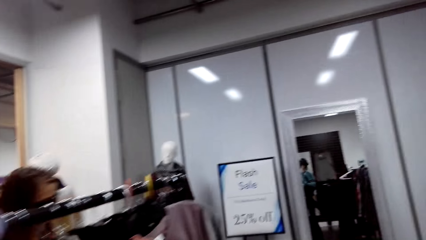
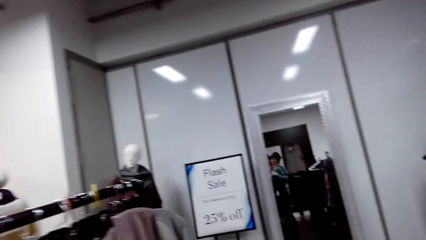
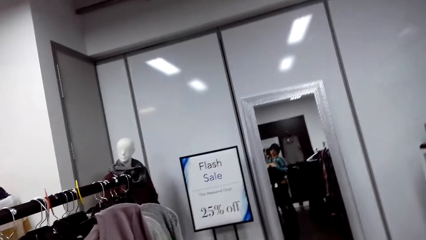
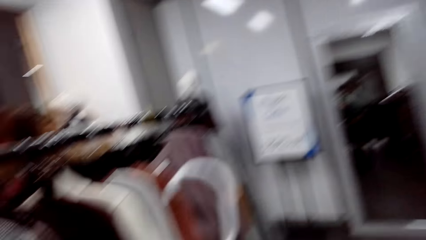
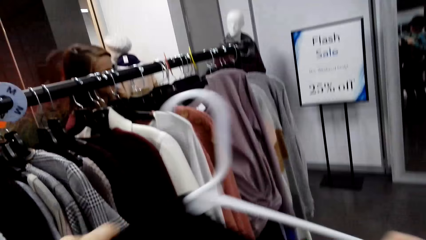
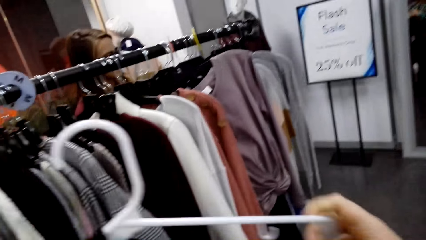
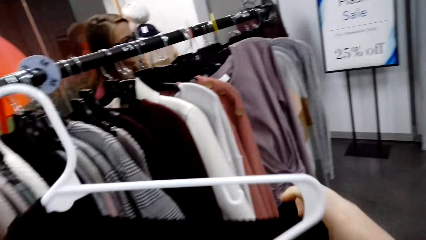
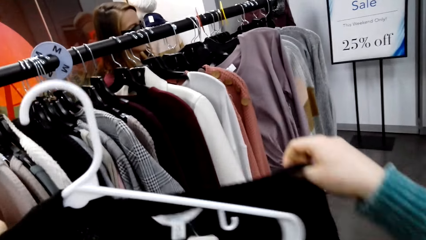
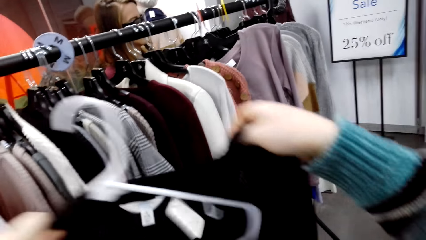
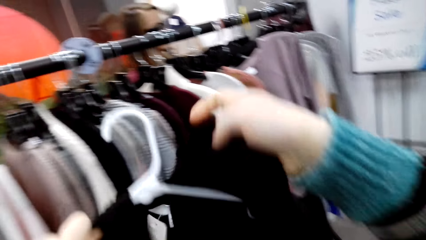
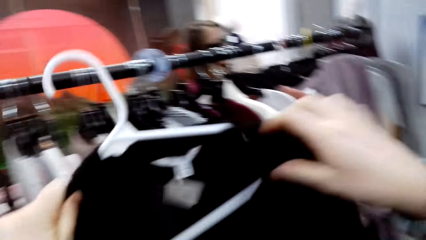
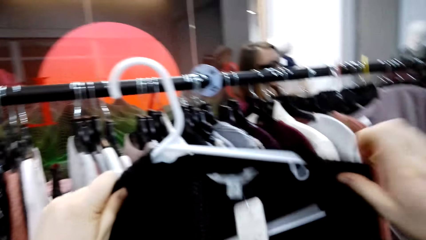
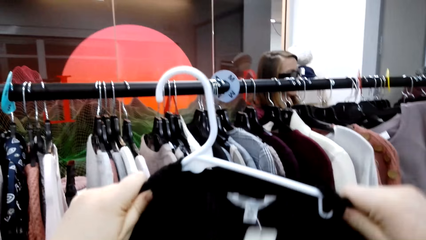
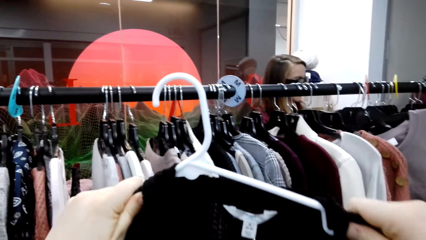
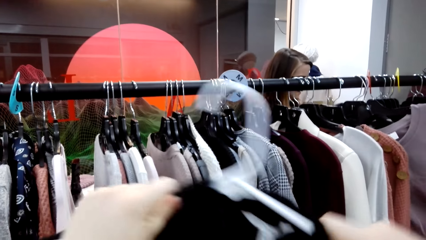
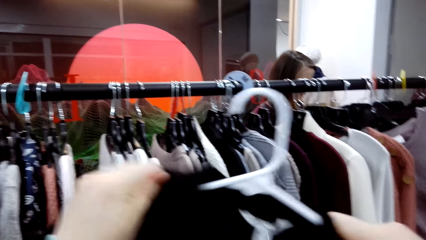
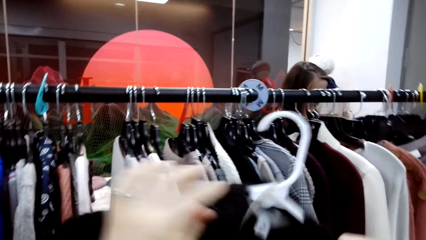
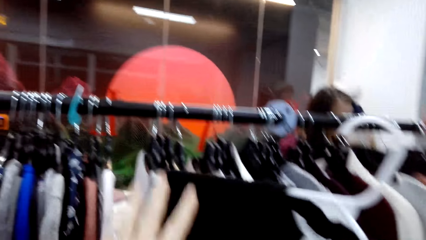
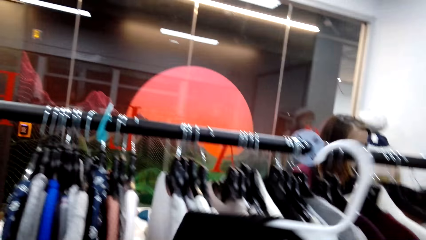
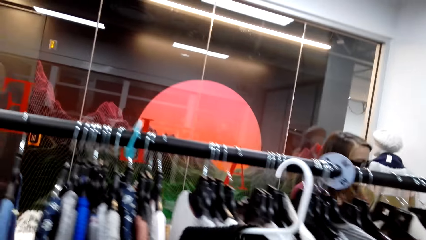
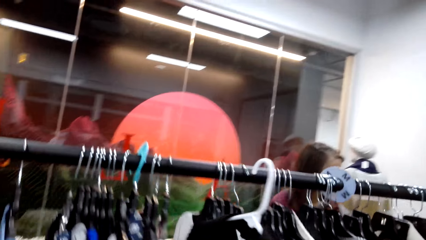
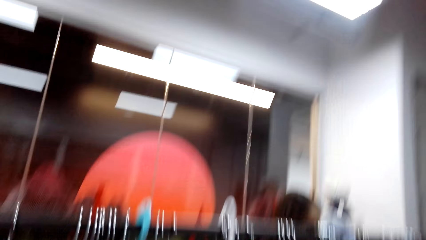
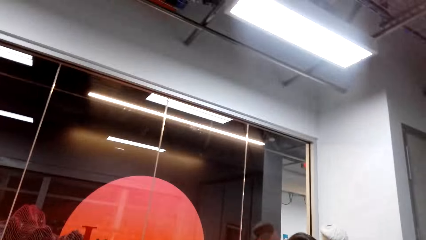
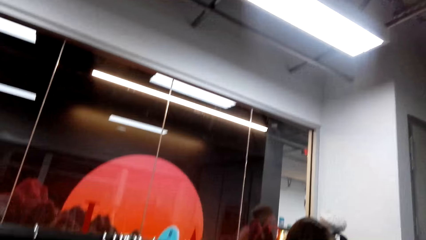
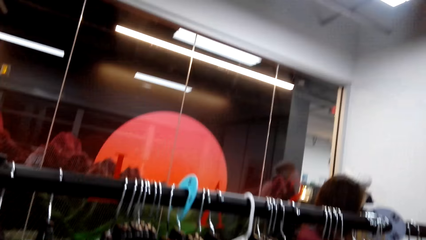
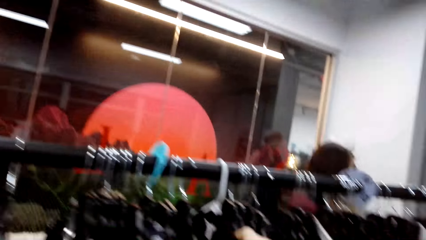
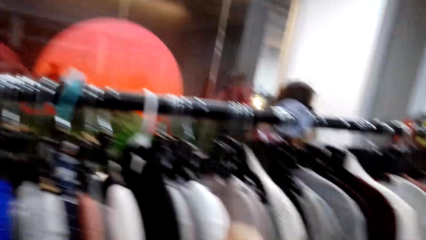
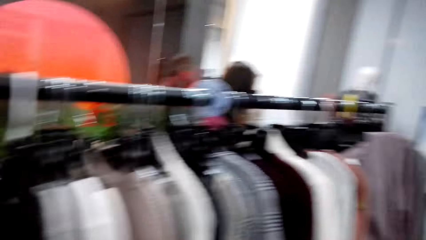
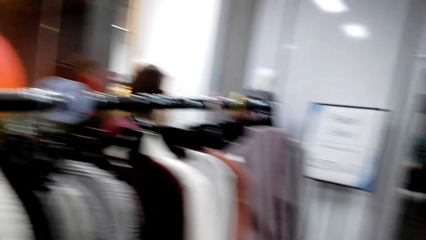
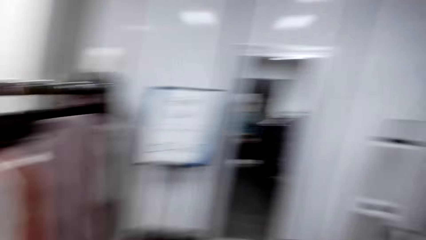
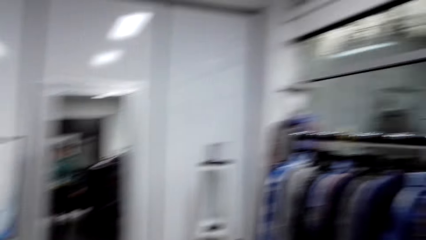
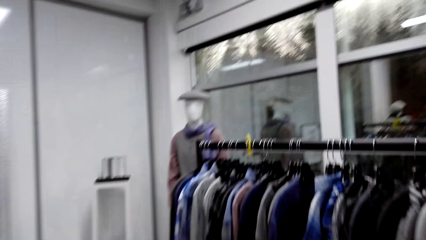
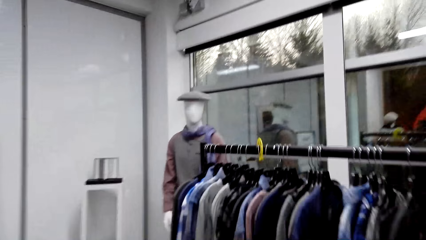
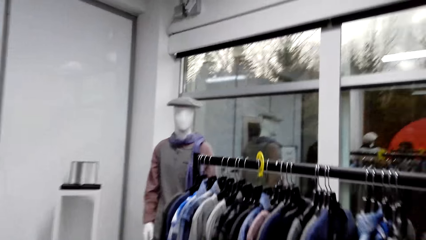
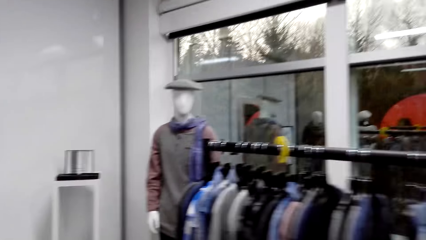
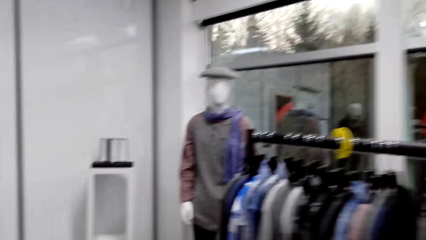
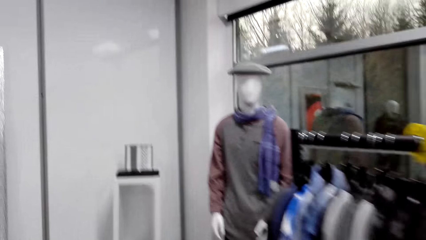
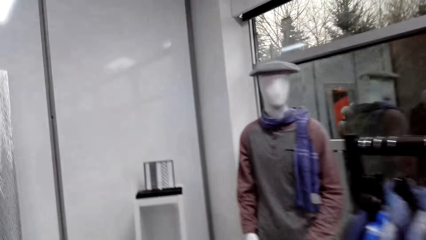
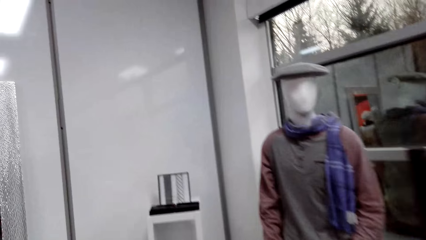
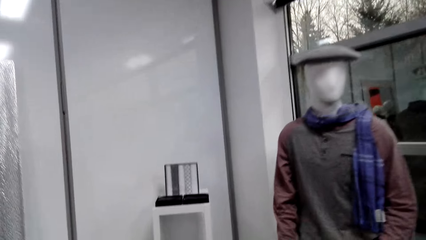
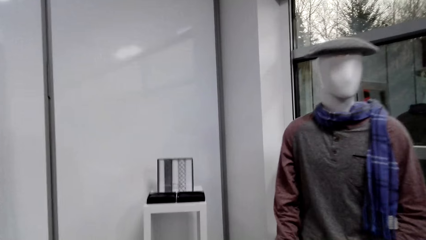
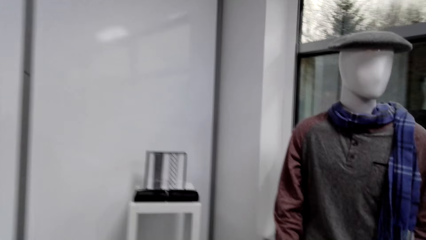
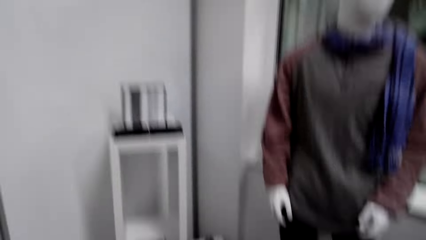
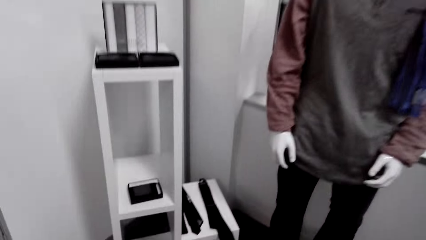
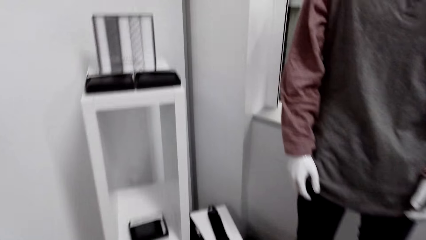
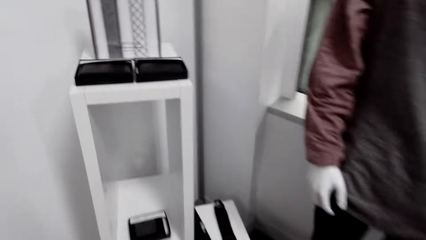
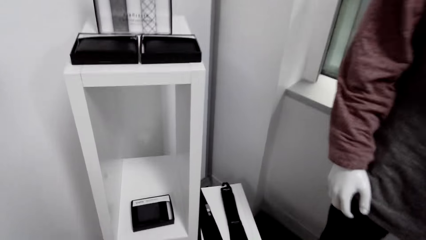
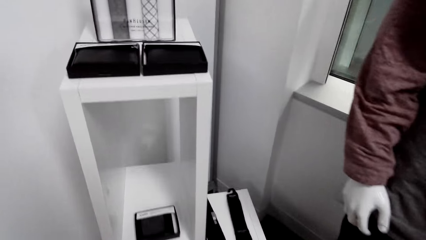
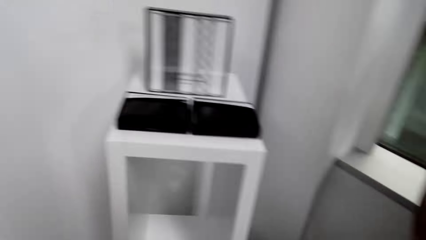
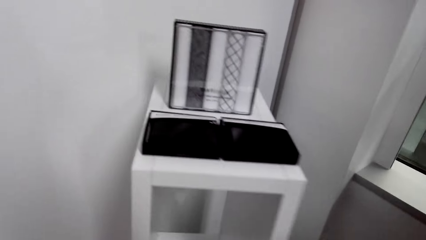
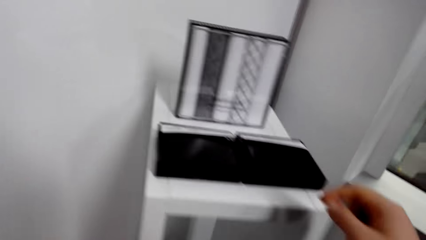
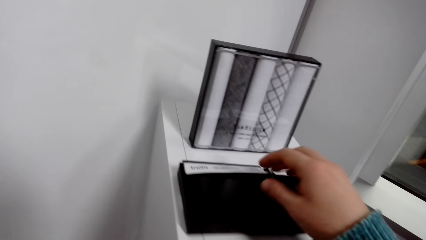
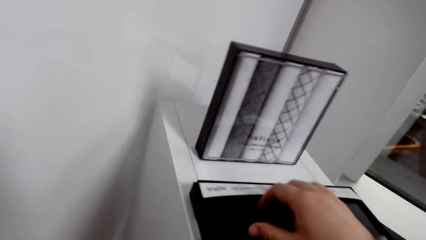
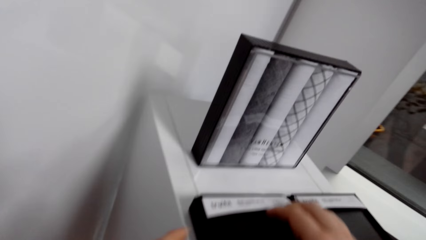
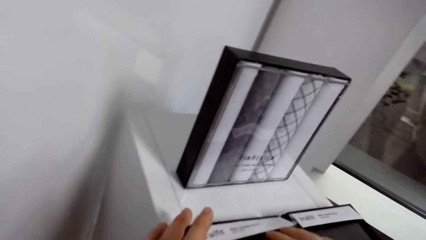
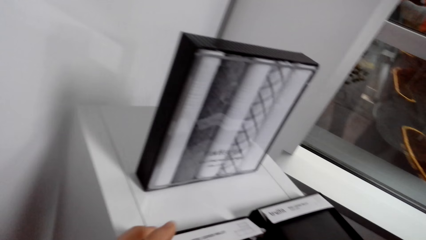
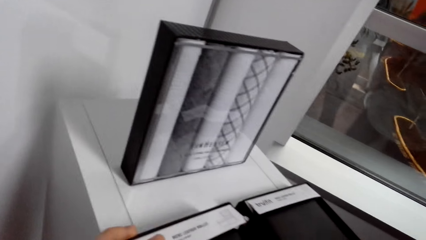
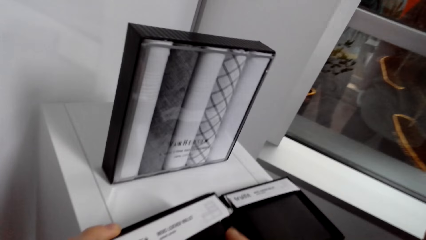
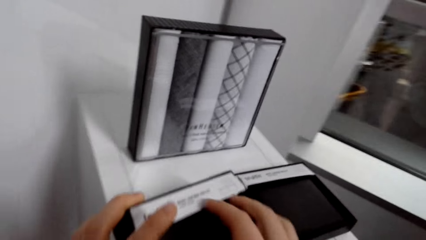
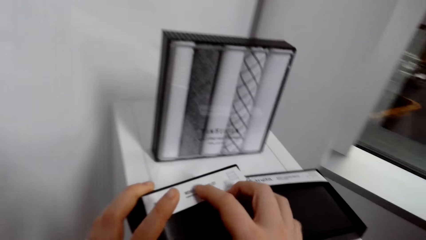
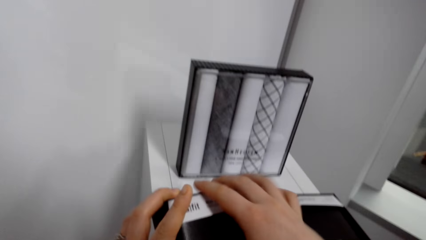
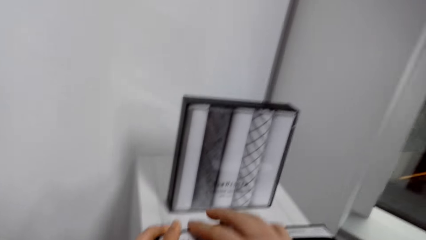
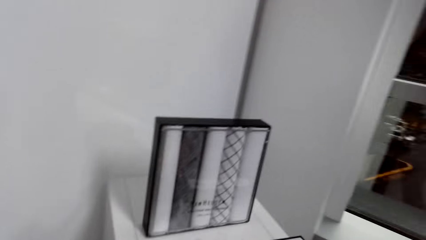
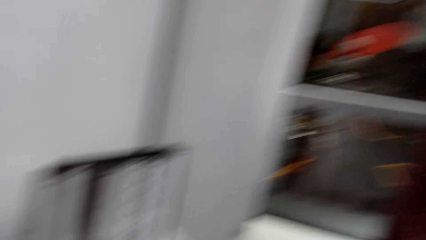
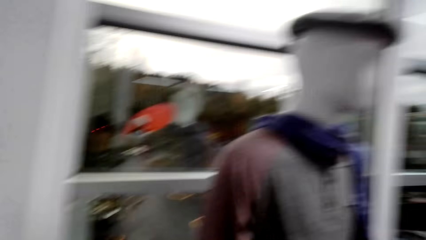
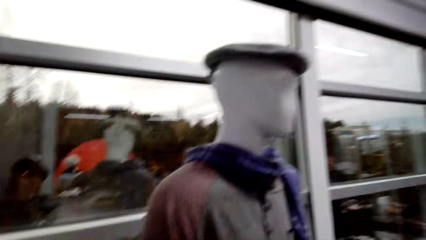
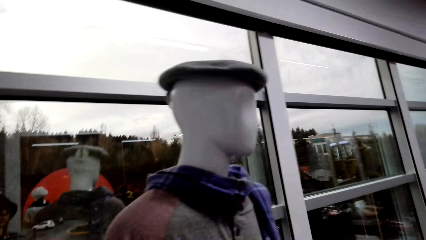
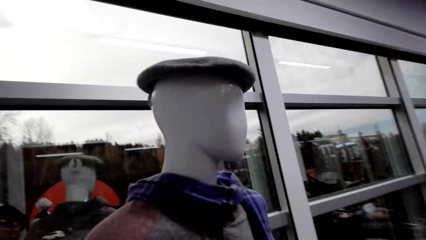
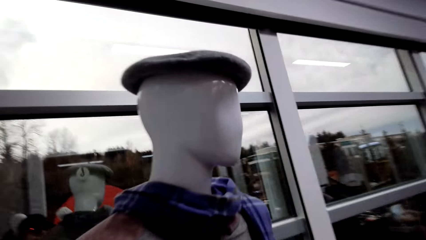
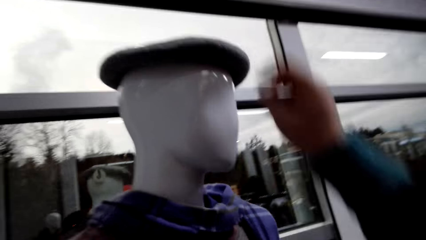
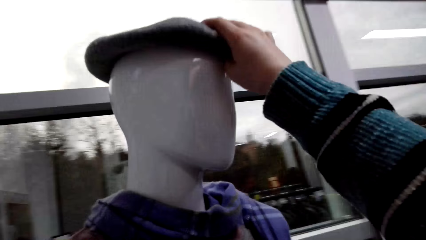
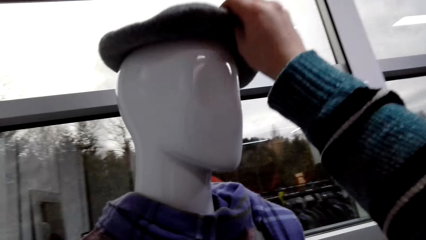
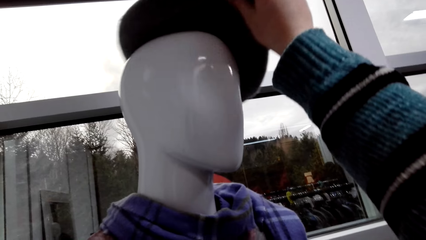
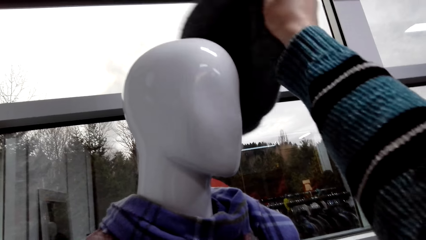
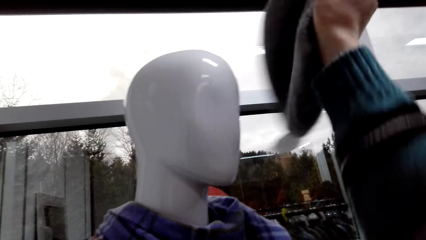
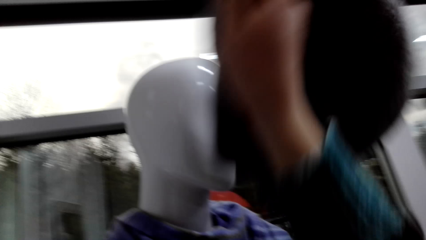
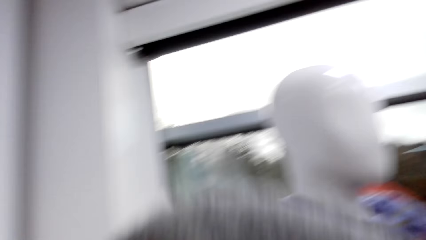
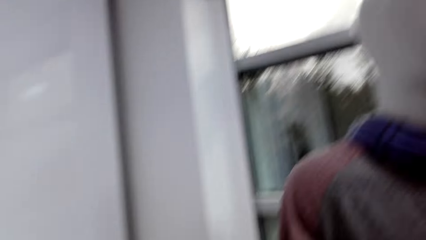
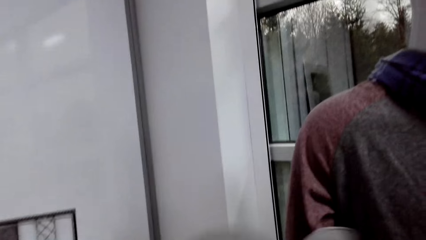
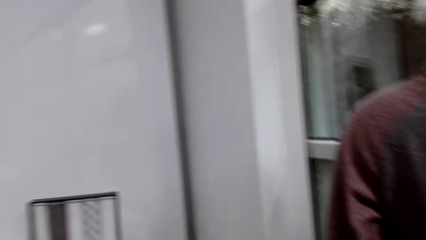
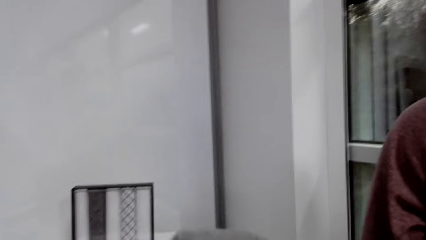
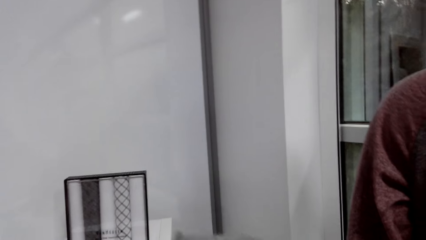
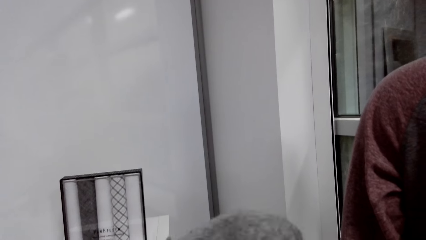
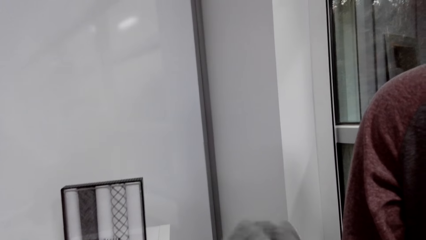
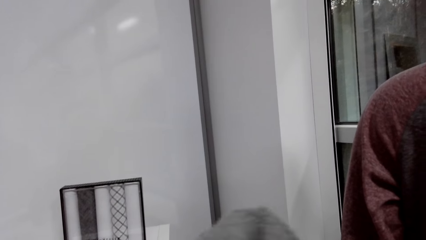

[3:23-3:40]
The camera wearer puts the sweatshirt on the hanger. A man talks to the camera wearer. The camera wearer puts the sweatshirt on the clothes rack and walks around the store. They talk to the man. They touch something, take a wallet, walk around the store and pick the winter cap from the mannequin.
